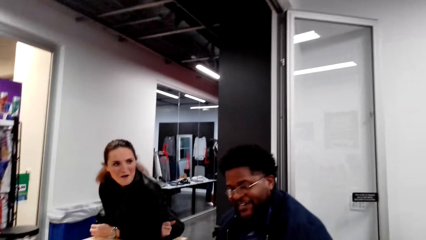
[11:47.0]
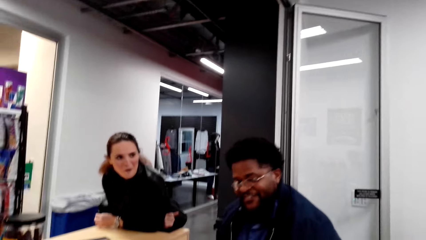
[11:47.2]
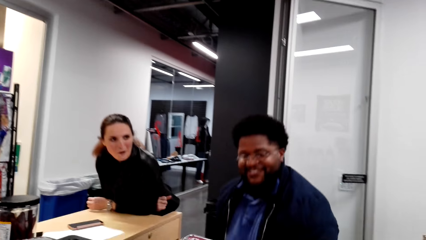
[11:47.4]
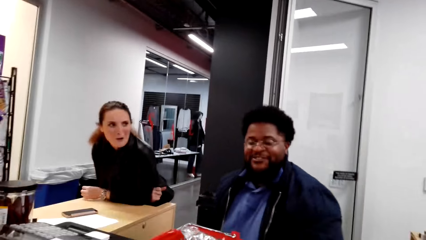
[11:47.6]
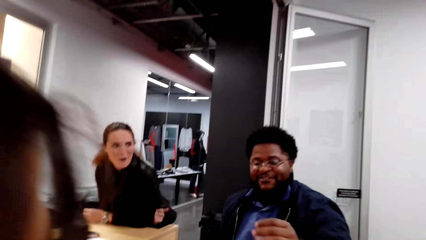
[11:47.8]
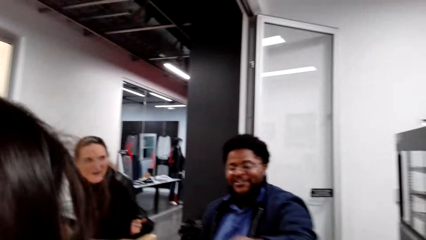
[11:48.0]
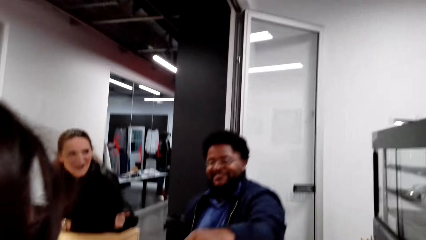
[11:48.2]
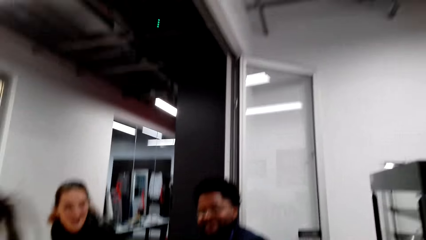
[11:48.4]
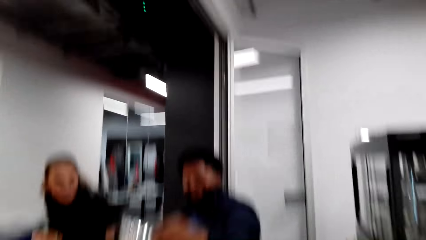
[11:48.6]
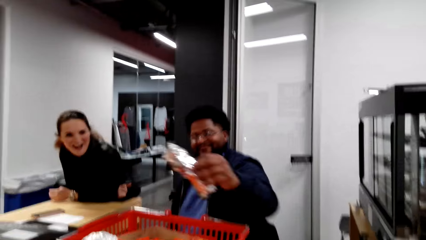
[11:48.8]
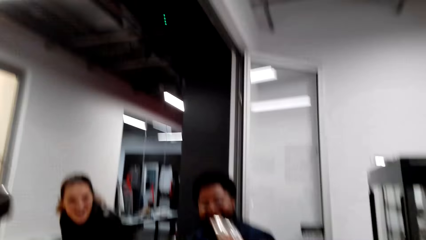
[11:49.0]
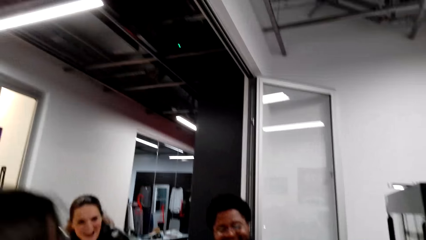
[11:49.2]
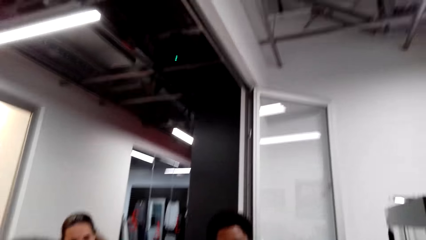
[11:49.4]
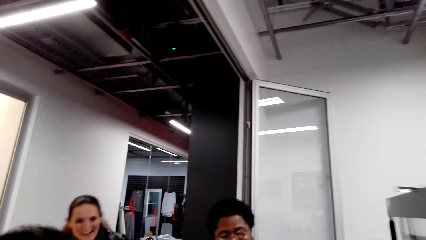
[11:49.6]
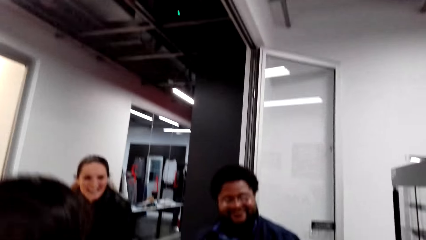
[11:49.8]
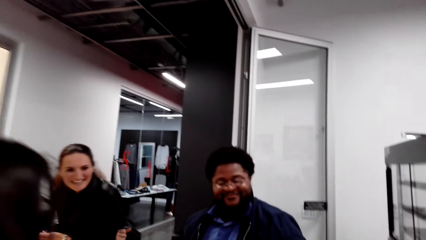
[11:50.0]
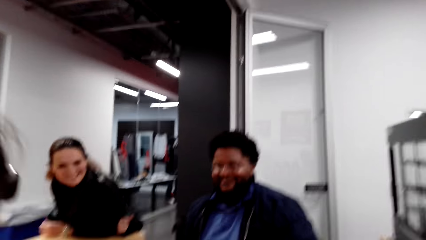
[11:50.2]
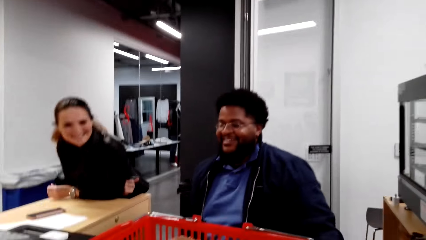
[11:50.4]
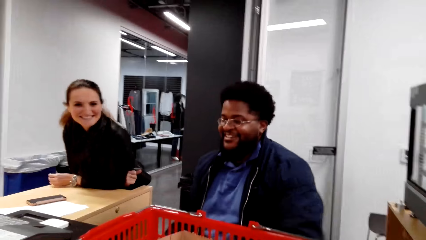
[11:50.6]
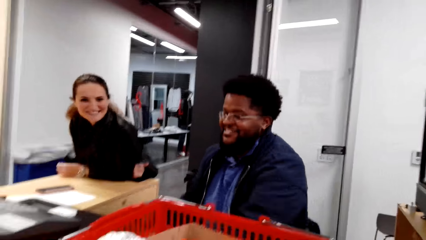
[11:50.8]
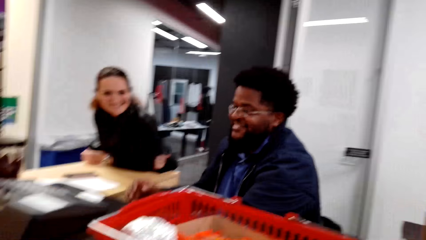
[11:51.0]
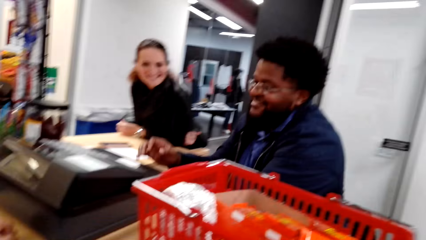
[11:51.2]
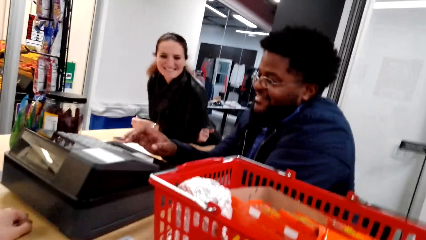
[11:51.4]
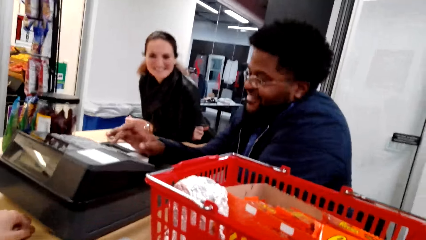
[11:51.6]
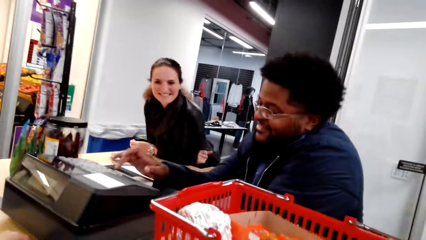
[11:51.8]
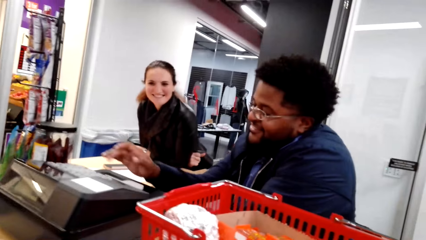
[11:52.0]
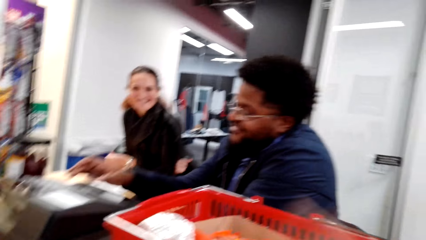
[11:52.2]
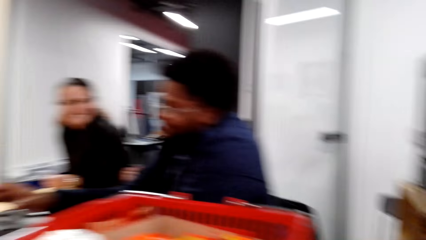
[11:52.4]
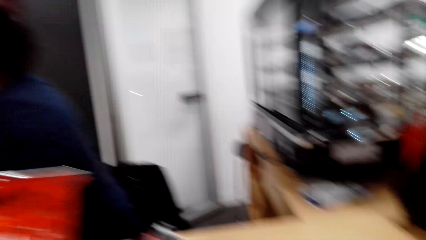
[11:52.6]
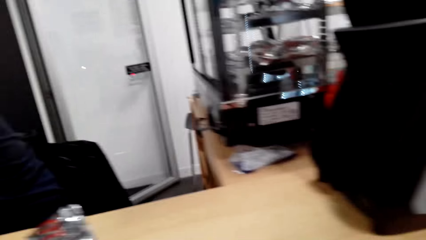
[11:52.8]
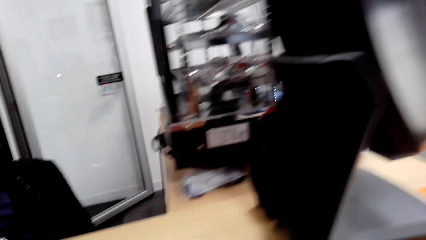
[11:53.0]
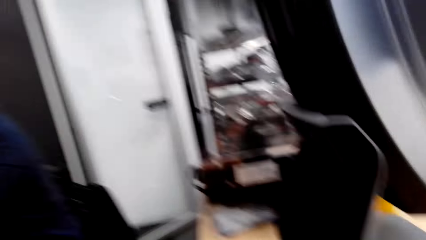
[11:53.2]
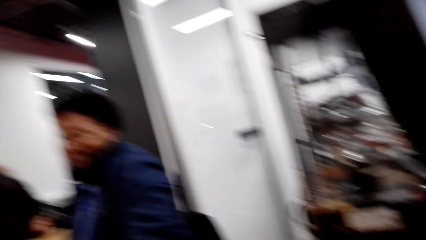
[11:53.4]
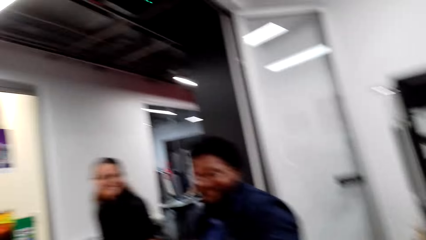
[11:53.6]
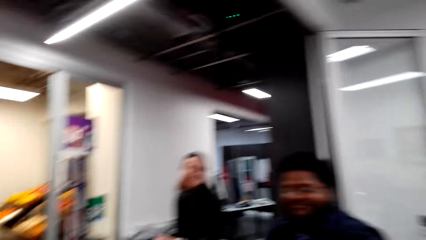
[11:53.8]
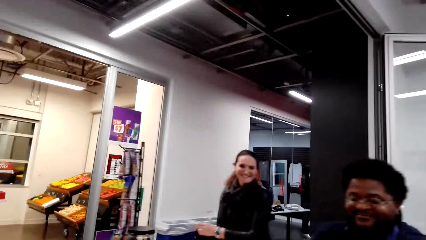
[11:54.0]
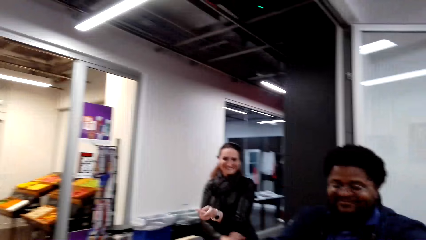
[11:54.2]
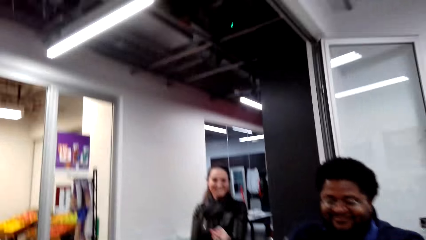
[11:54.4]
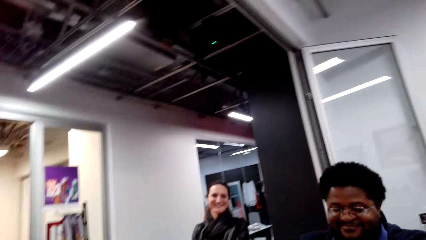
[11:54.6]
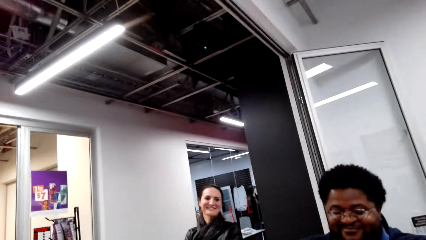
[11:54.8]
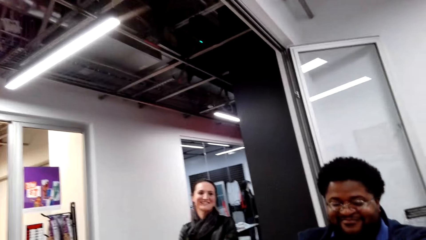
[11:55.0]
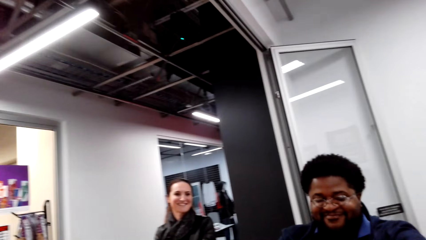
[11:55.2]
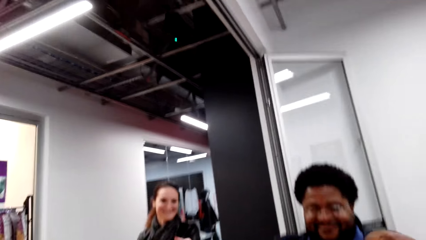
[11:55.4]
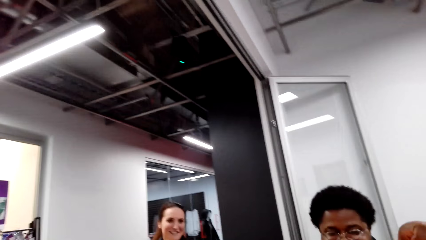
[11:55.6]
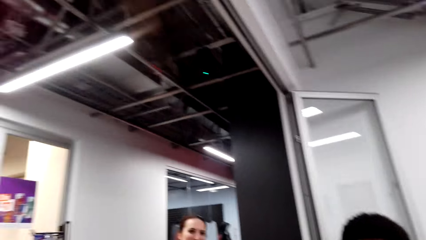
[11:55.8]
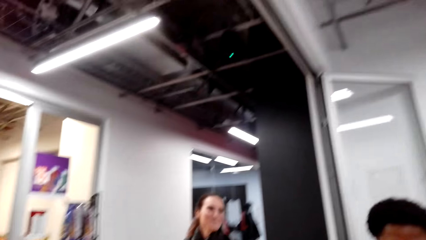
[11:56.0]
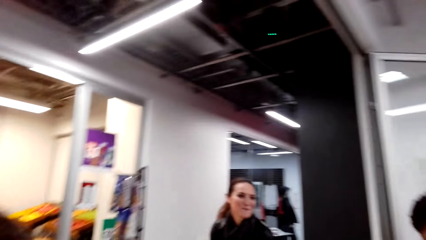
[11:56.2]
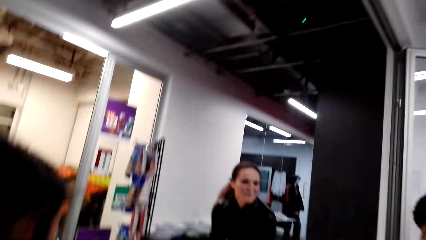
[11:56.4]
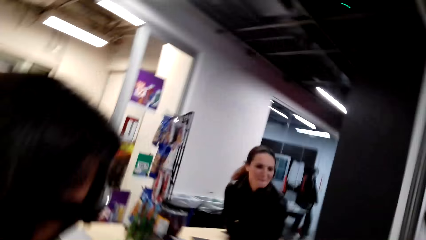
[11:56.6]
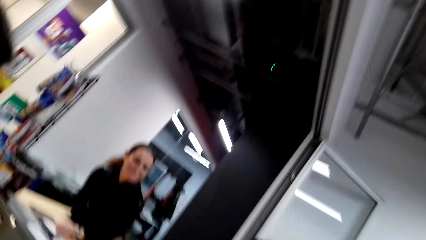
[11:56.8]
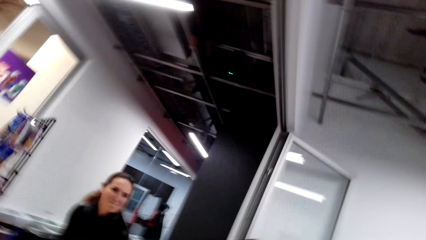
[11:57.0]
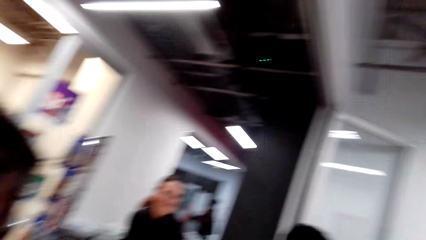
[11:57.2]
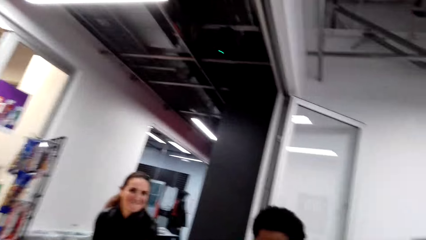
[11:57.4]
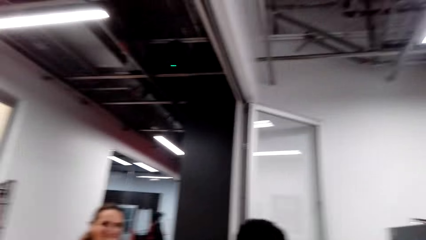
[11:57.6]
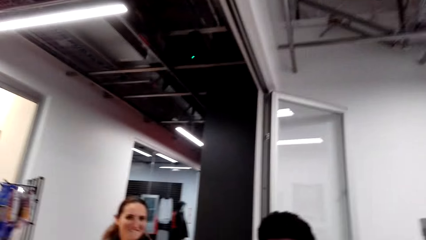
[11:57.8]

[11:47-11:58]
The camera wearer talks to the cashier. The cashier prices the items using a pricing machine.

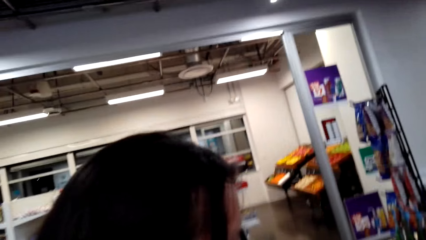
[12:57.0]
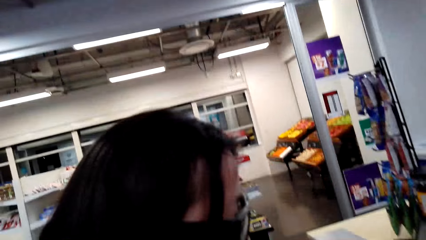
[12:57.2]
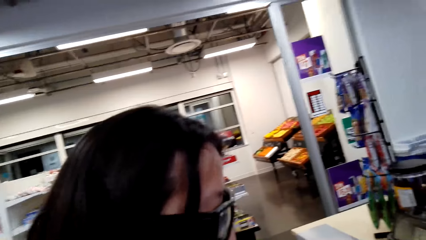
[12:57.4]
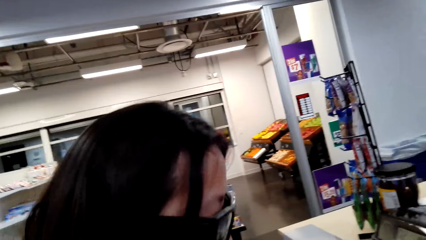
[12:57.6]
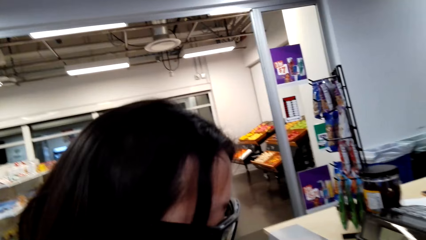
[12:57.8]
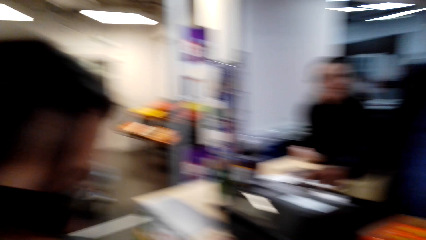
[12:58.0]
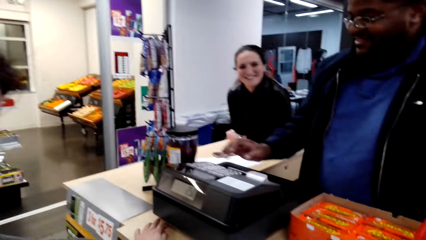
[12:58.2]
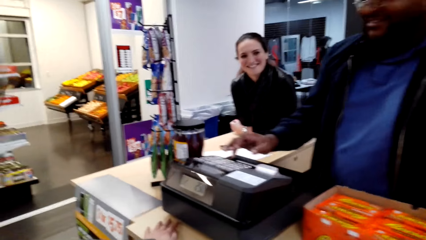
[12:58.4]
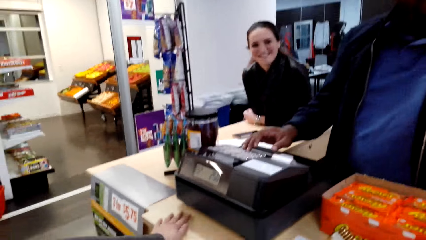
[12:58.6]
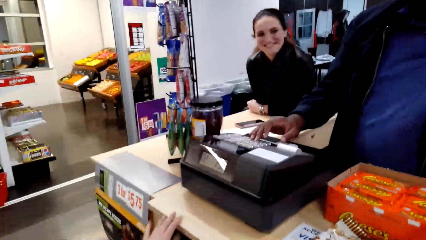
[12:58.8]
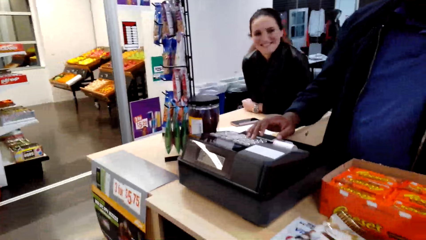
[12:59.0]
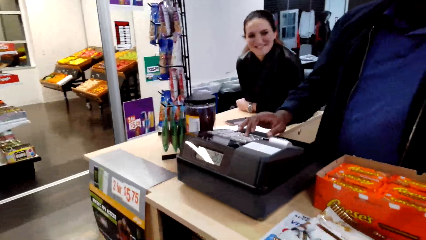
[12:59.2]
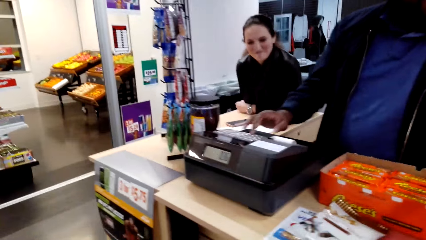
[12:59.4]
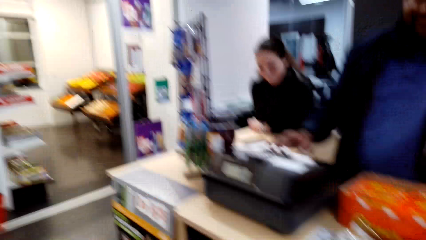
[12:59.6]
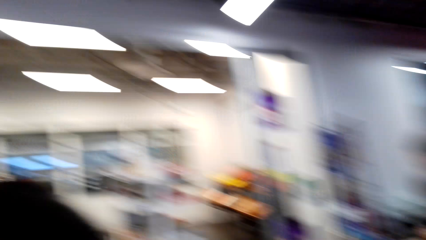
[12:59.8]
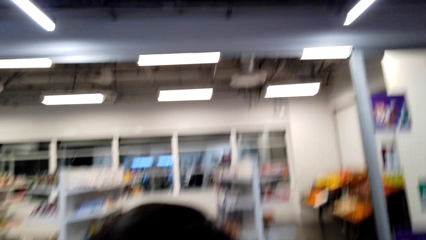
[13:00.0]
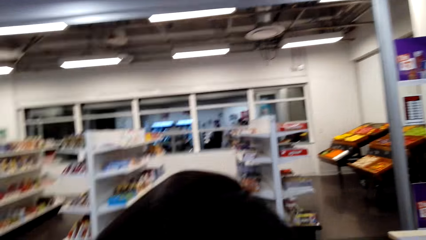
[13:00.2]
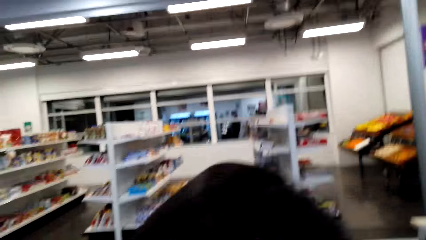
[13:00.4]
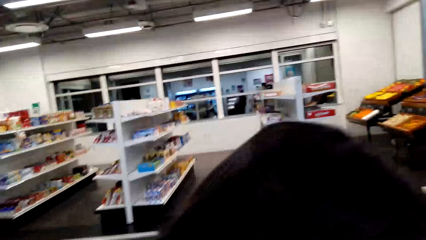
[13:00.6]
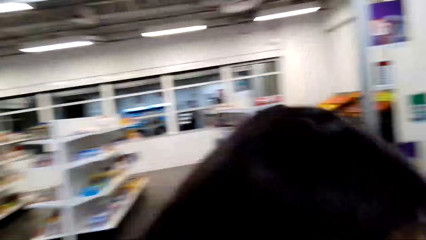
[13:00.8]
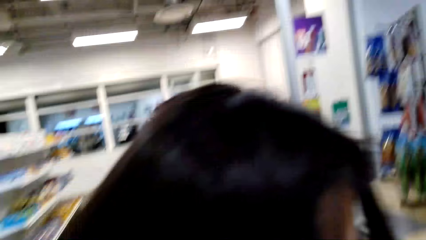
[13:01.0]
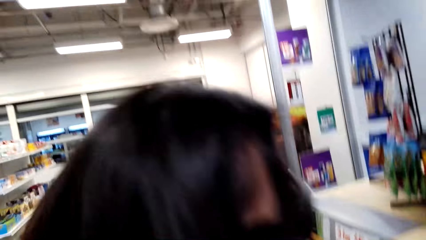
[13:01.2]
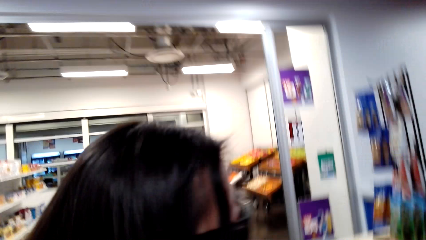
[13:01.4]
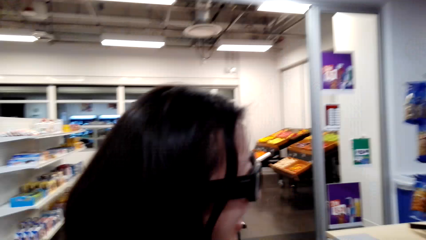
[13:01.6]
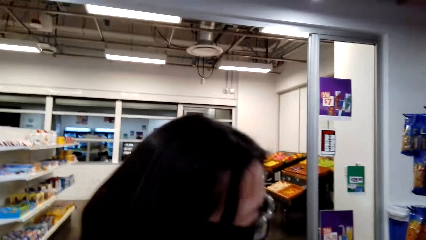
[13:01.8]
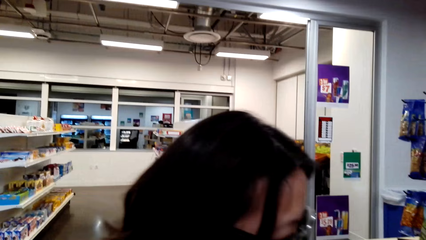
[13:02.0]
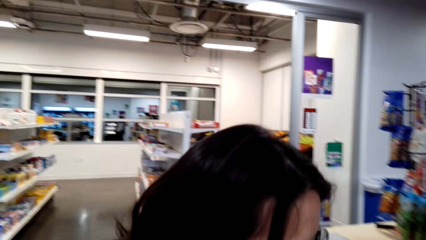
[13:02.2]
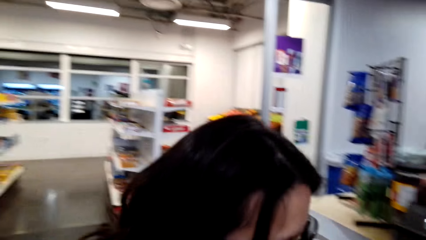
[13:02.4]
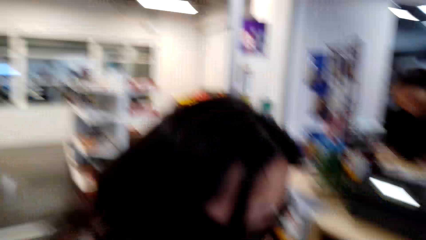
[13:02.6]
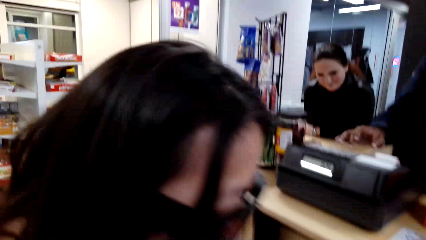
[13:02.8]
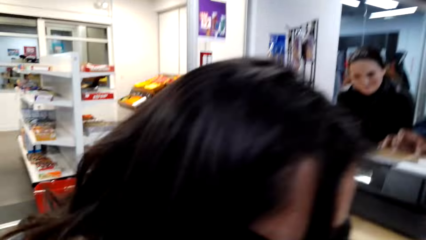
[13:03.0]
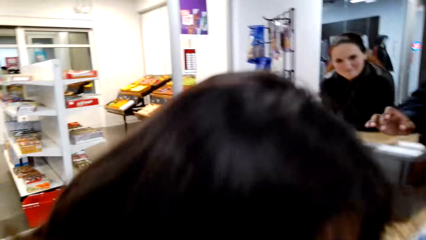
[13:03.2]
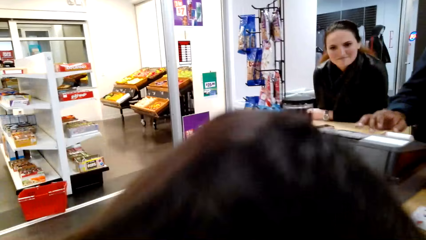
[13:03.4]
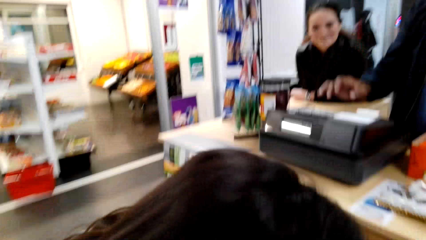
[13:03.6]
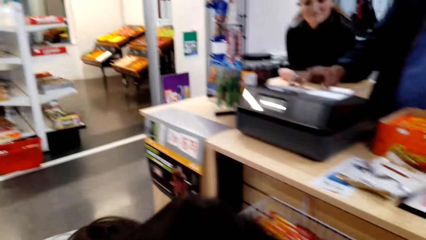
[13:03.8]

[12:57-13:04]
The cashier bills the goods.
